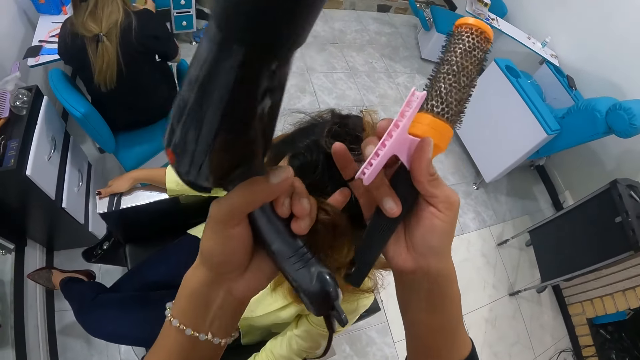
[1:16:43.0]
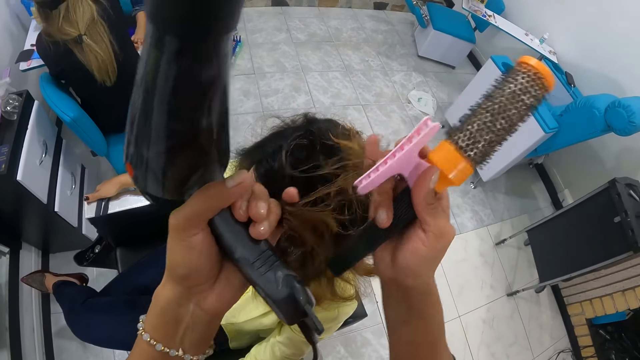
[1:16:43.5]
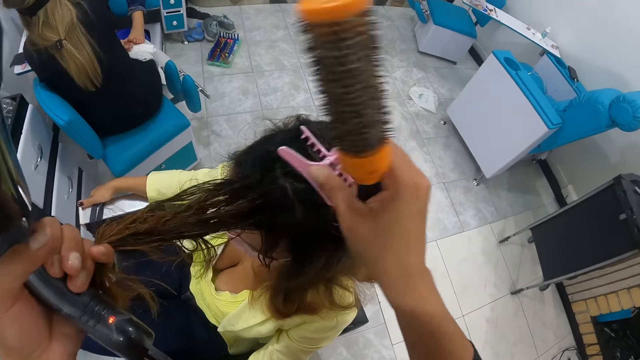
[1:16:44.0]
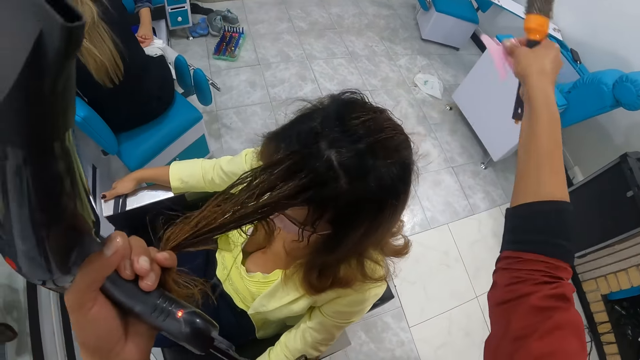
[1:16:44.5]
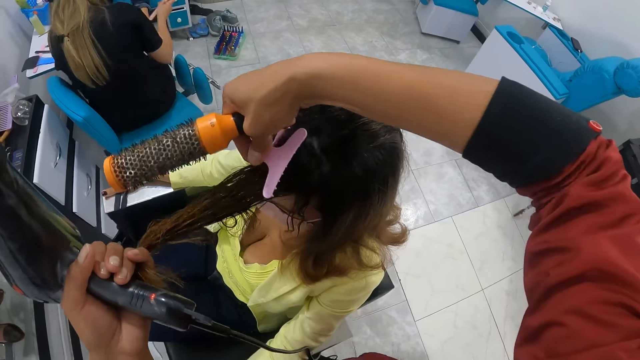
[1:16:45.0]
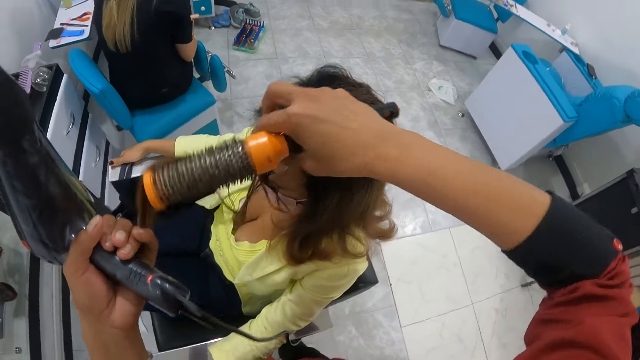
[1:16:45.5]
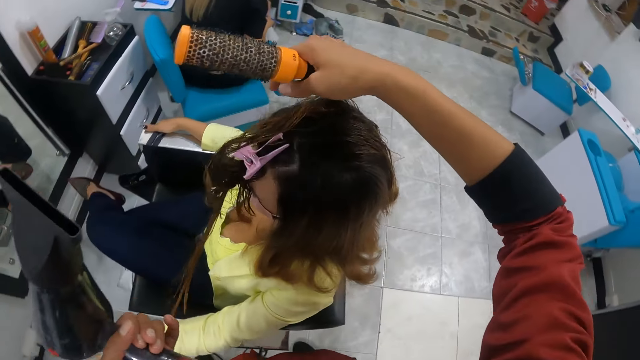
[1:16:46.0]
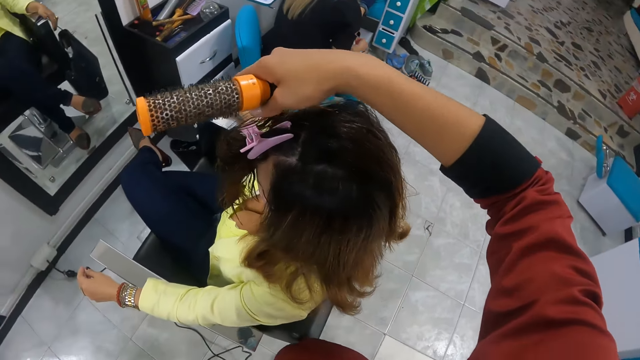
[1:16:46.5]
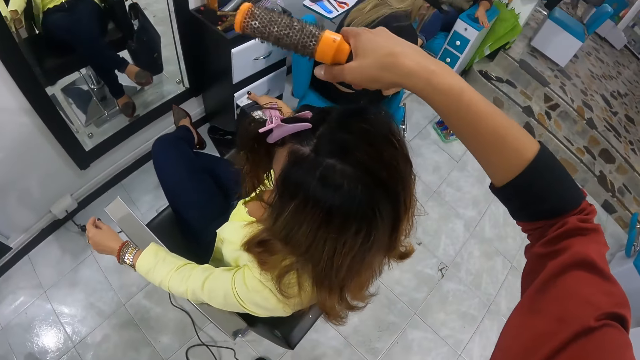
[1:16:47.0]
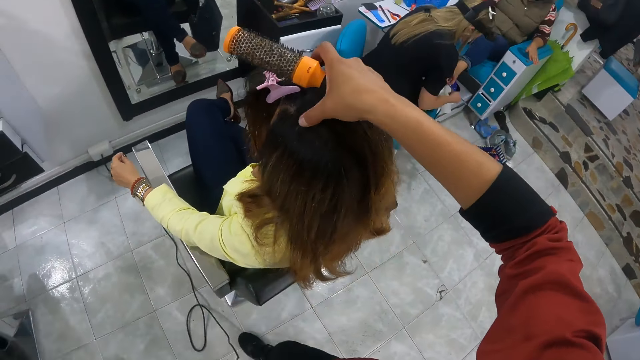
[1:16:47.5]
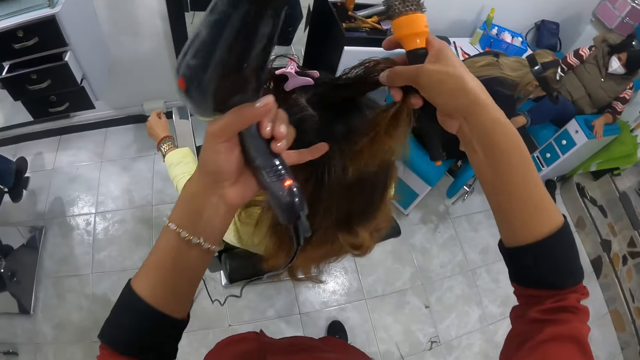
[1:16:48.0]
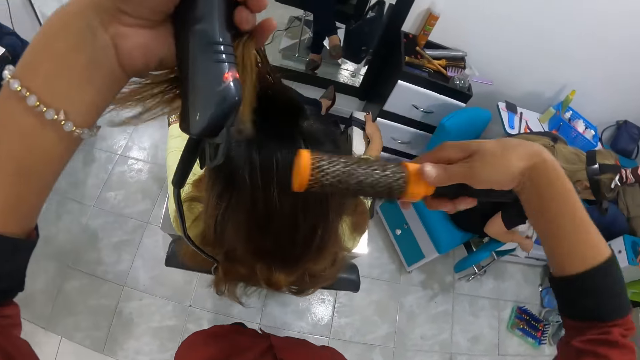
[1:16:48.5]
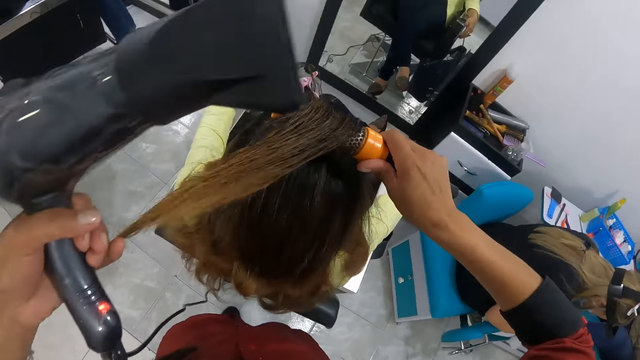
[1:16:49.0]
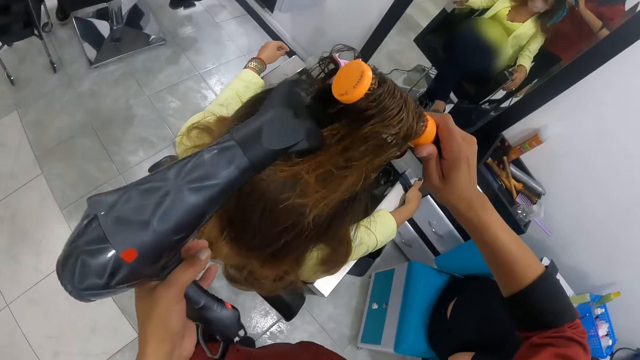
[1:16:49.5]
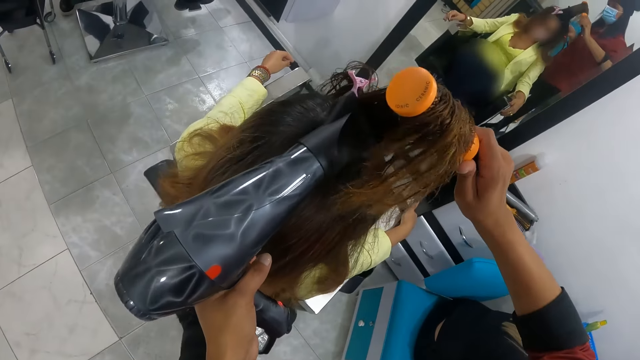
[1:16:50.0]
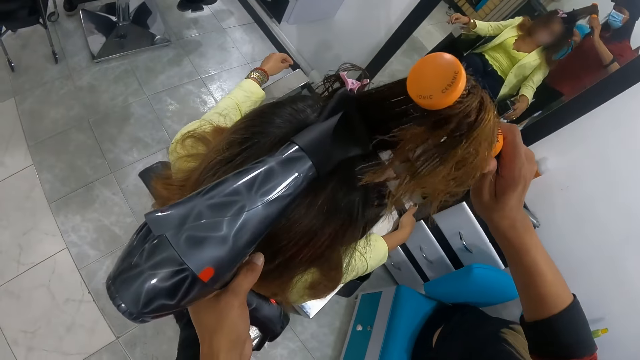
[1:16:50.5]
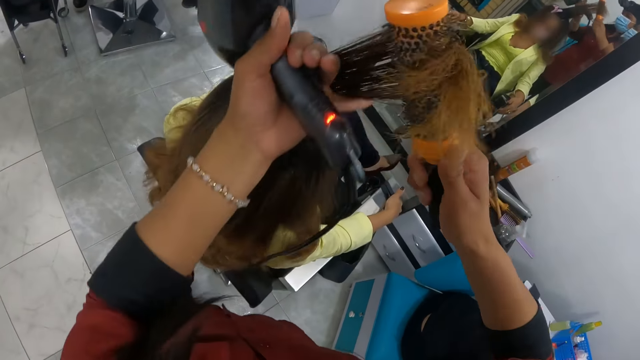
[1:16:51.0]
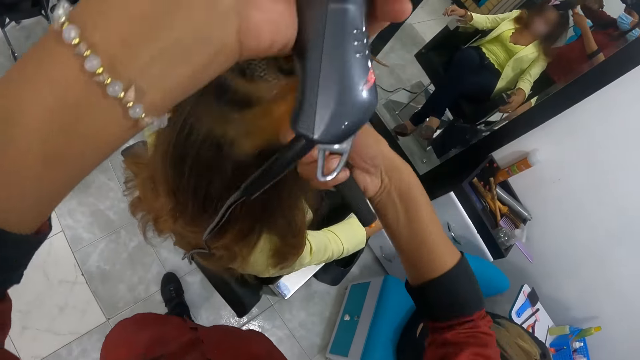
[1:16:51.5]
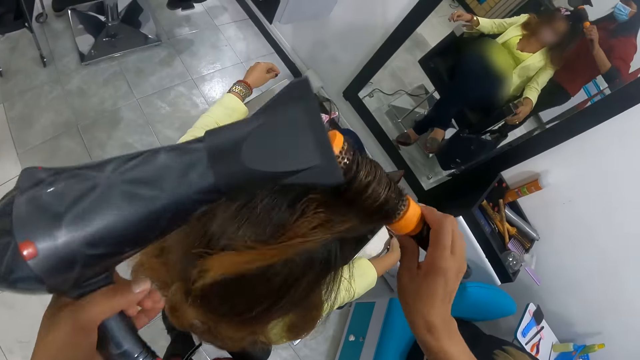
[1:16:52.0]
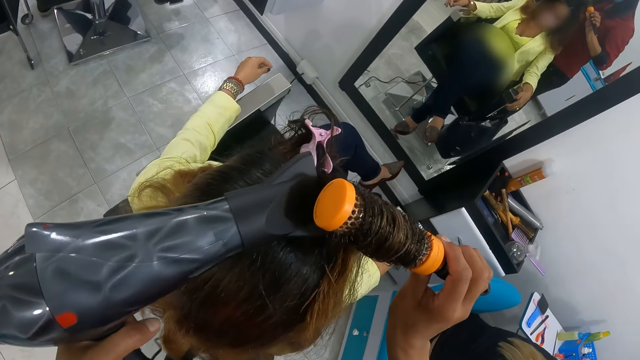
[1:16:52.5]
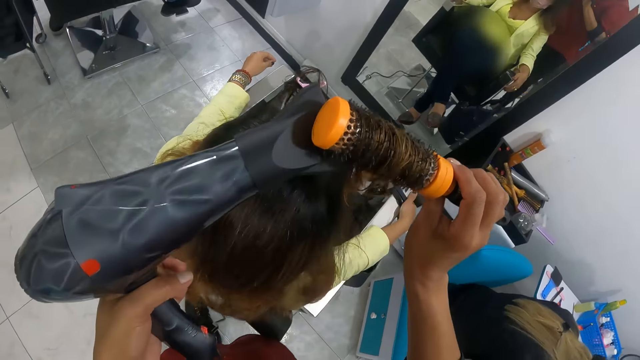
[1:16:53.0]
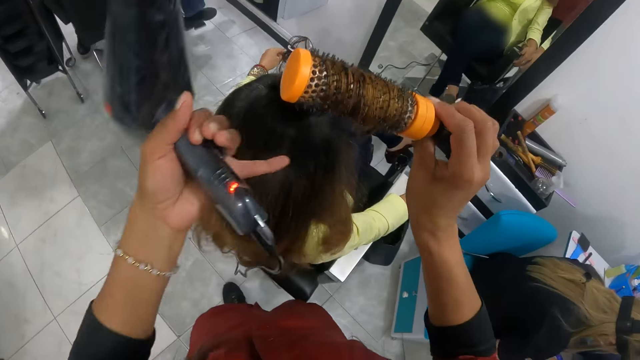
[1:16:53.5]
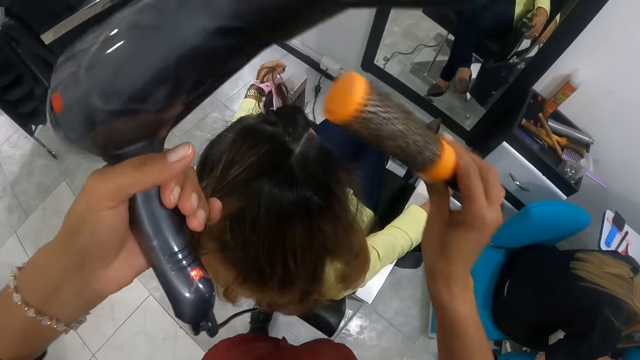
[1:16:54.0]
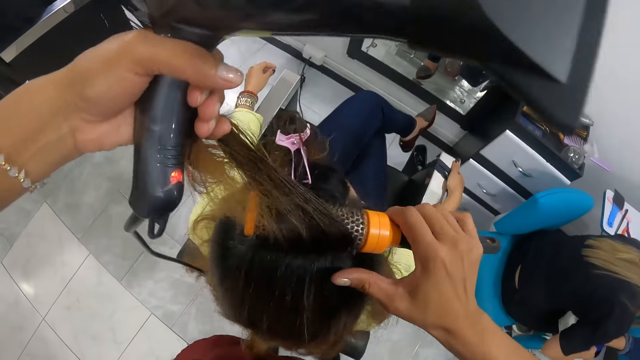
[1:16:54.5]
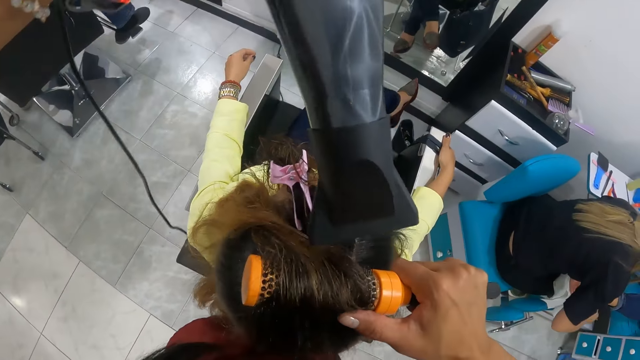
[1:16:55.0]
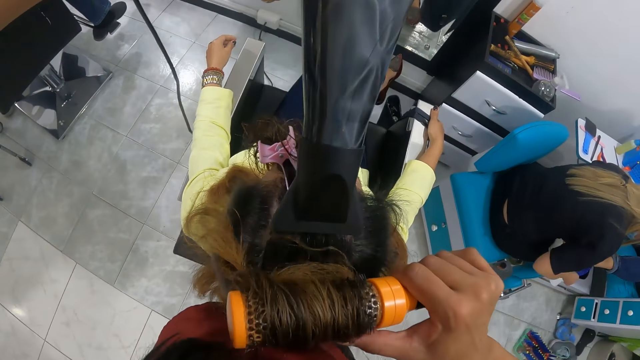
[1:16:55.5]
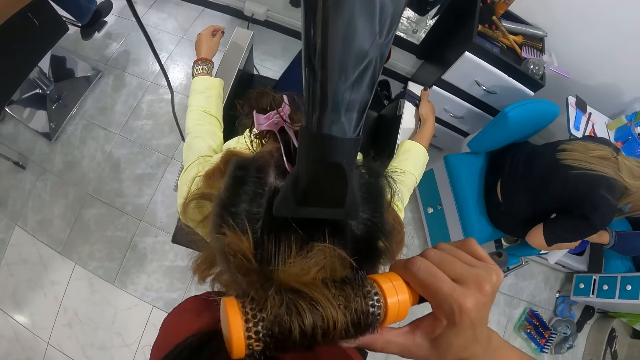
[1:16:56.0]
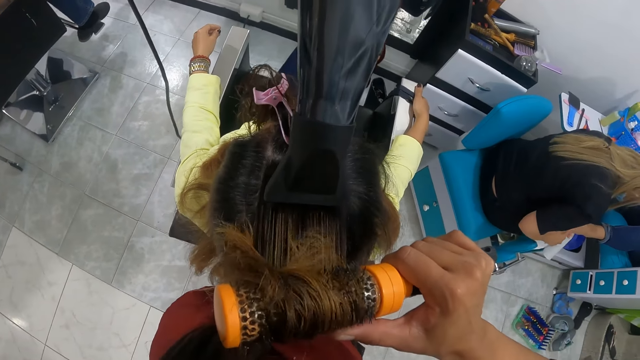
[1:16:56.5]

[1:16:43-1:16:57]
The camera wearer pins the woman's hair with the hairpin in her right hand. She picks a lock of the woman's hair with her right hand. She passes the lock of the woman's hair from her right hand to her left hand. She places the lock of the woman's hair on the hair dryer brush with her left hand. She brushes the woman's hair with the hair dryer brush in her right hand. She straightens the woman's hair with the blow dryer. She dries the woman's hair with the hair dryer in her left hand. She holds the woman's hair with her left hand. She brushes the woman's hair with the hair dryer brush in her right hand. She dries the woman's hair with the hair dryer in her left hand. She holds the woman's hair with her left hand. She brushes the woman's hair with the hair dryer brush in her right hand. She dries the woman's hair with the hair dryer in her left hand.

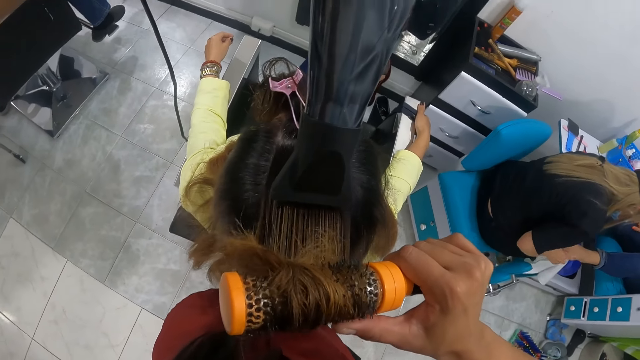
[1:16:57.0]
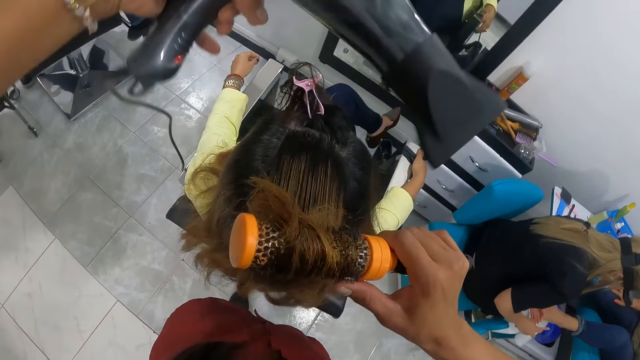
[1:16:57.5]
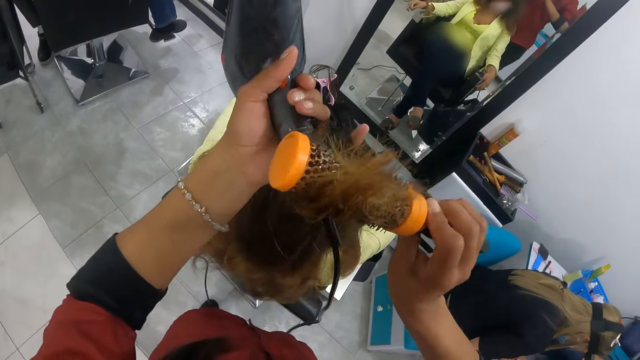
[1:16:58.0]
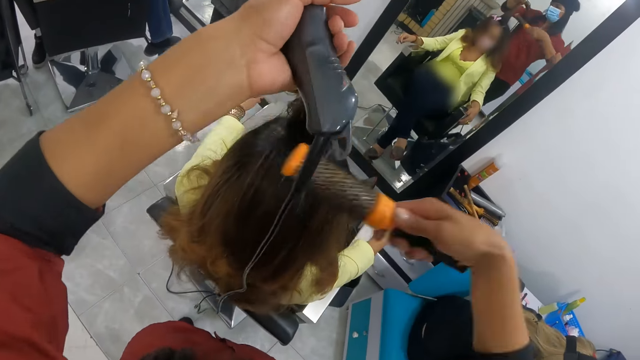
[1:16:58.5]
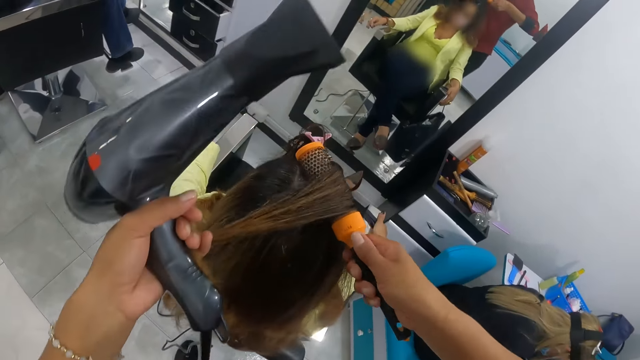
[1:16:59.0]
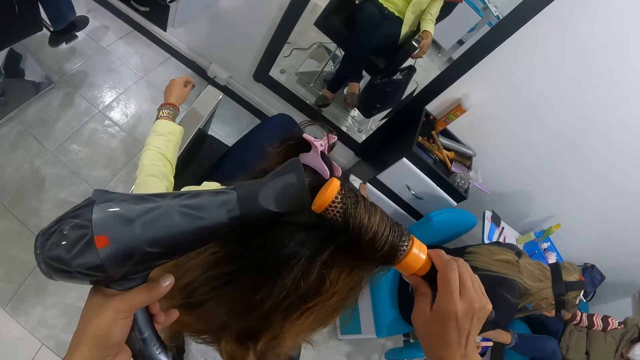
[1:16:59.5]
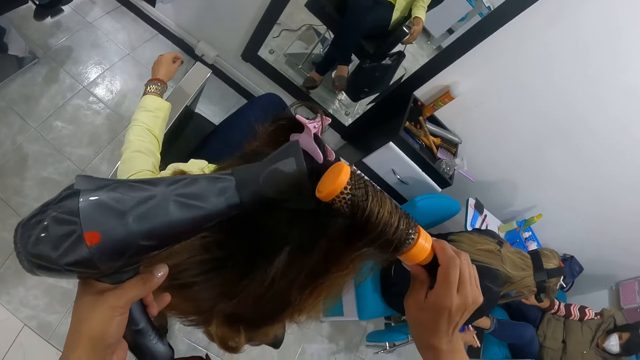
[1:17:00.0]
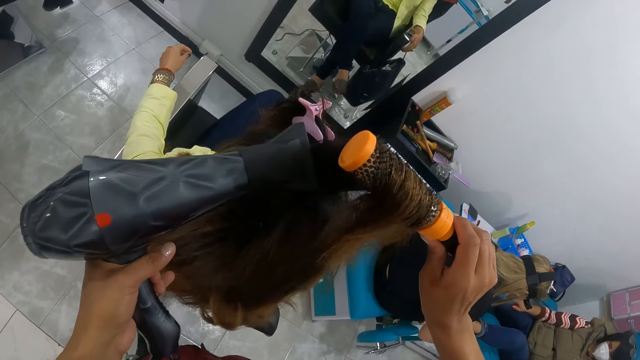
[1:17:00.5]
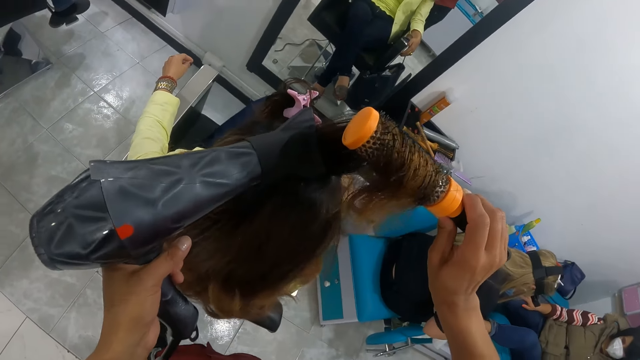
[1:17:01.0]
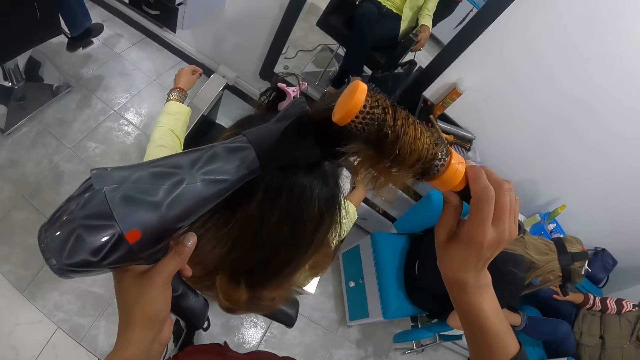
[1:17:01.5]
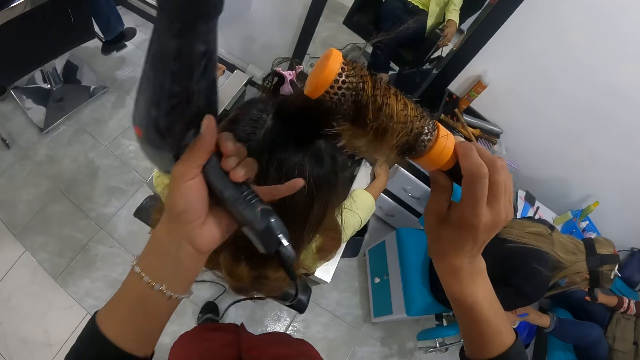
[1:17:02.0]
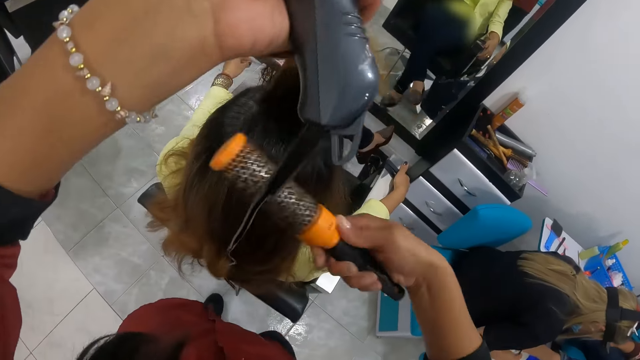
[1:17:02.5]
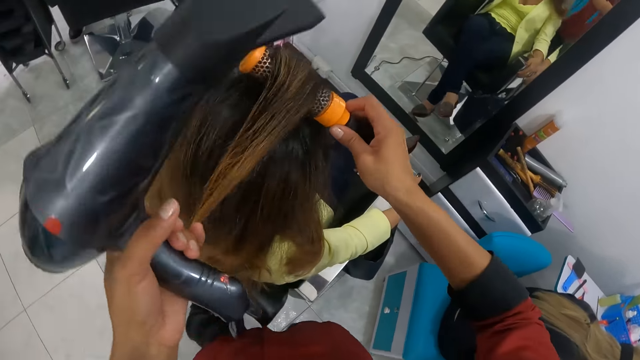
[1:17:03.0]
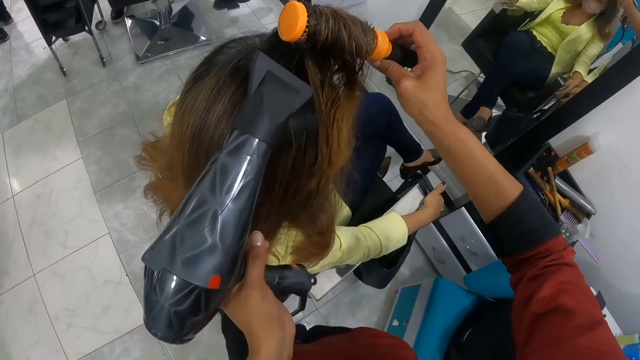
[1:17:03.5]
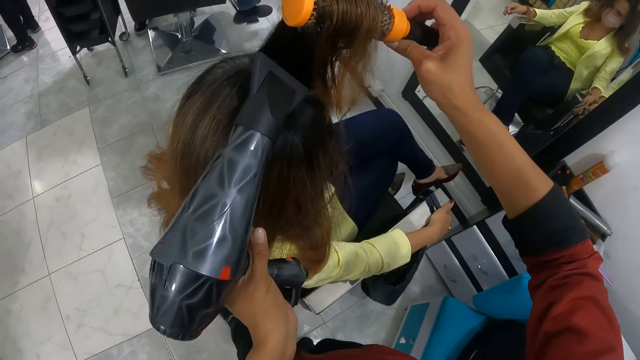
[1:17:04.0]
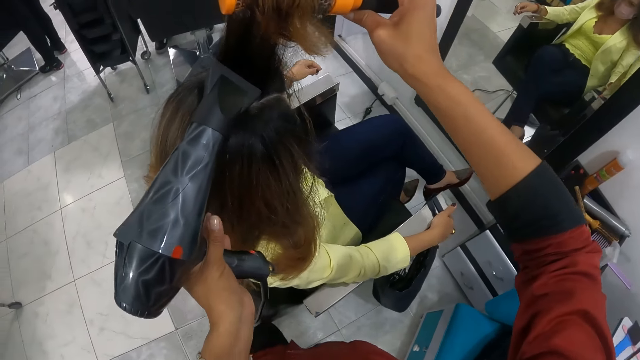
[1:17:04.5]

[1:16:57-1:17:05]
The camera wearer holds the woman's hair with her left hand. She brushes the woman's hair with the hair dryer brush in her right hand. She dries the woman's hair with the hair dryer in her left hand. She holds the woman's hair with her left hand. She brushes the woman's hair with the hair dryer brush in her right hand. She dries the woman's hair with the hair dryer in her left hand.
